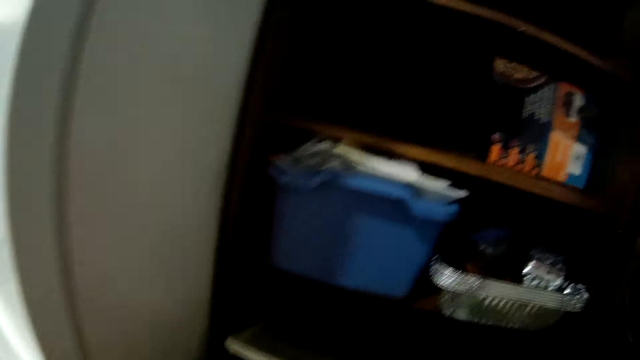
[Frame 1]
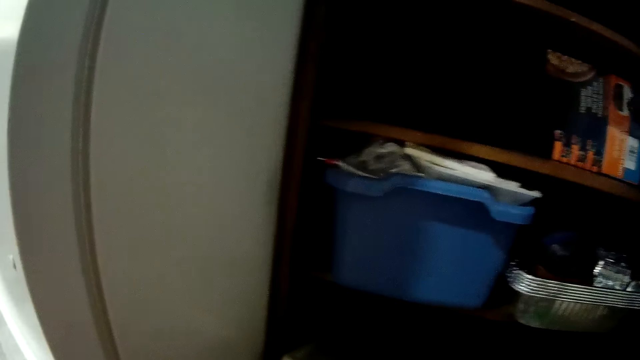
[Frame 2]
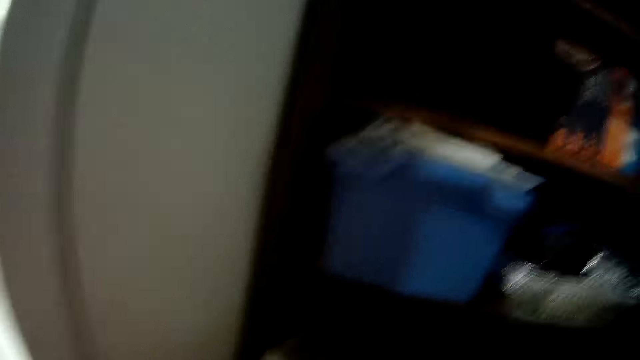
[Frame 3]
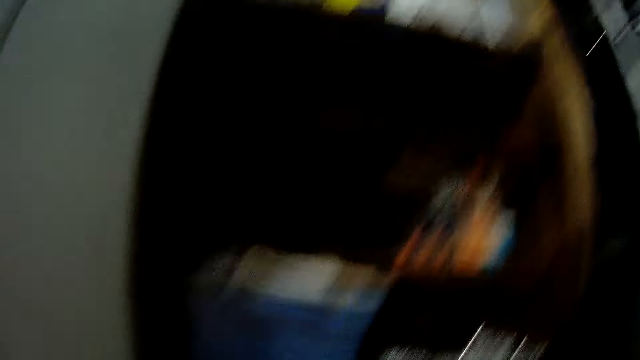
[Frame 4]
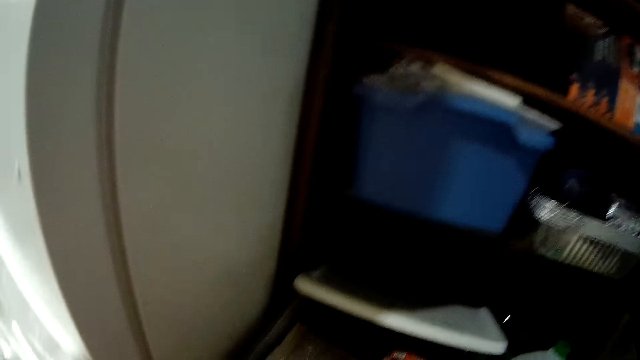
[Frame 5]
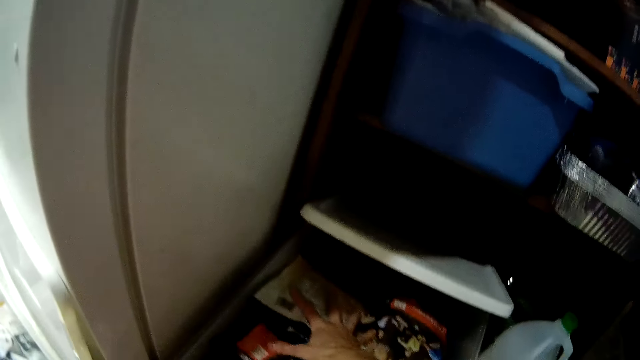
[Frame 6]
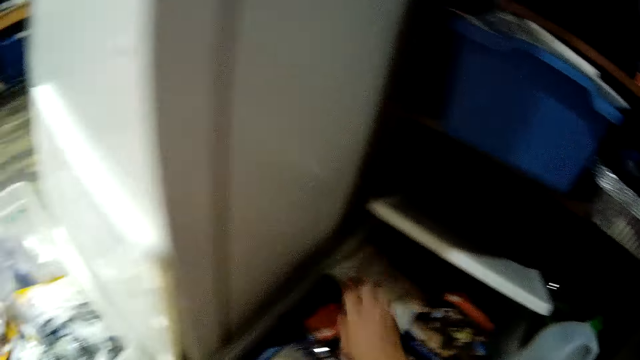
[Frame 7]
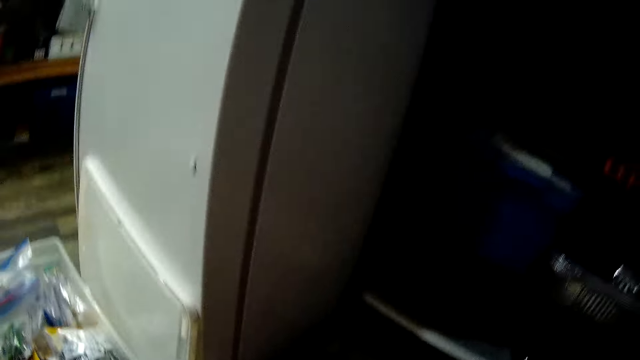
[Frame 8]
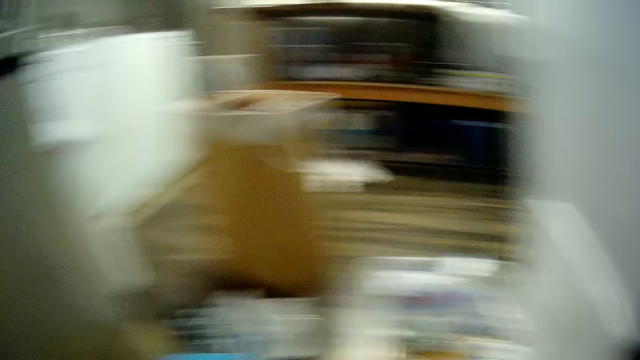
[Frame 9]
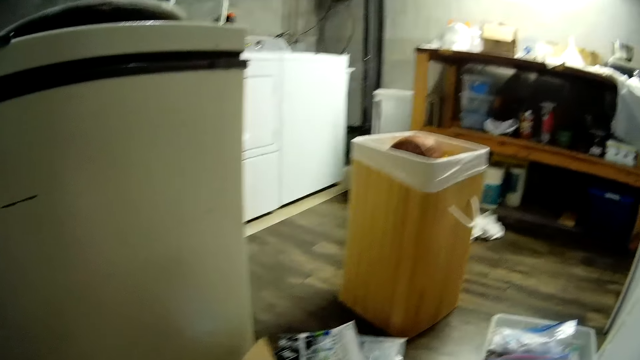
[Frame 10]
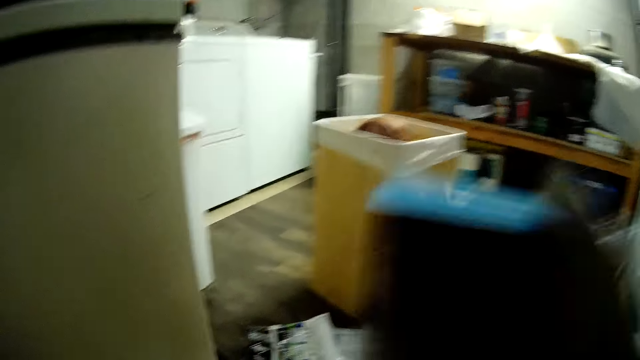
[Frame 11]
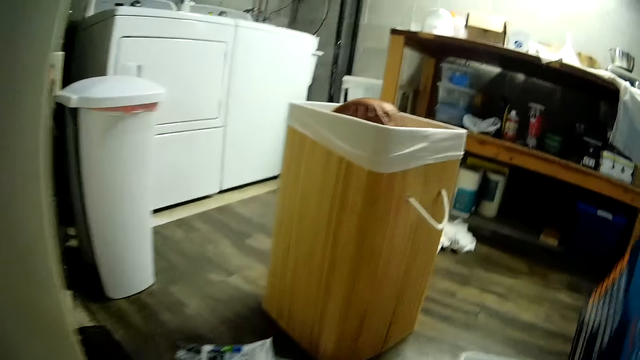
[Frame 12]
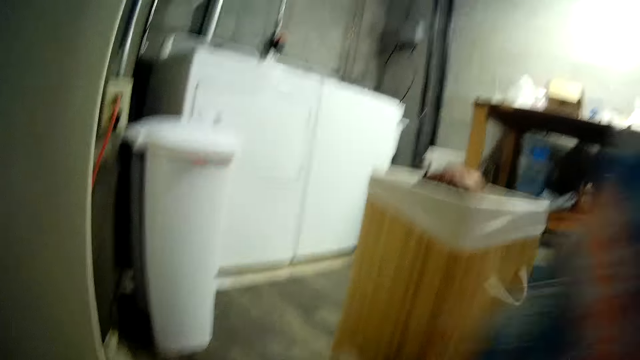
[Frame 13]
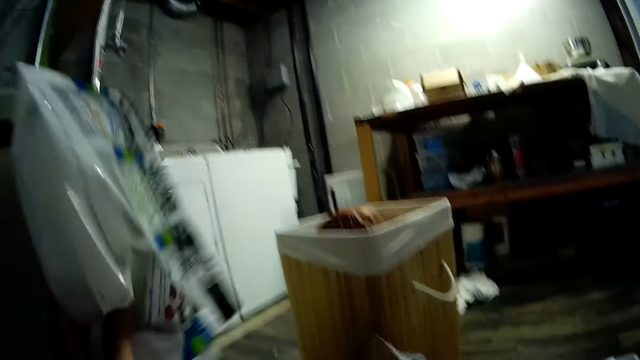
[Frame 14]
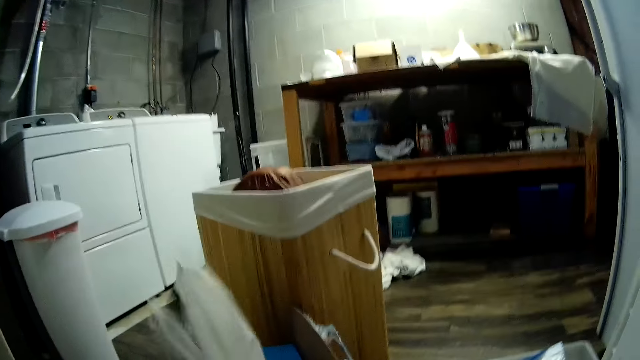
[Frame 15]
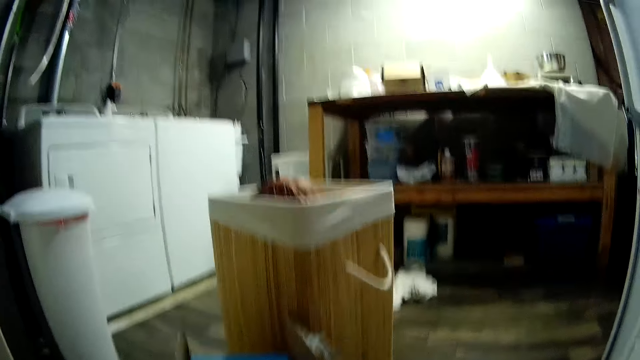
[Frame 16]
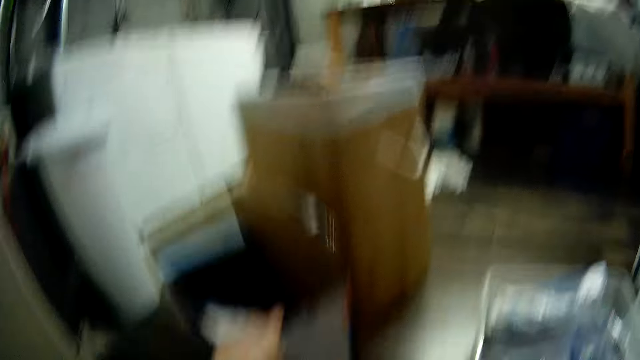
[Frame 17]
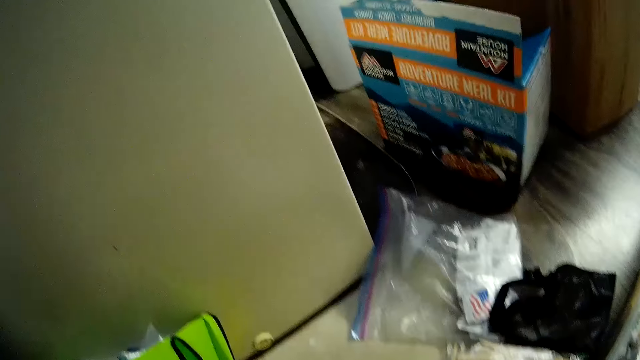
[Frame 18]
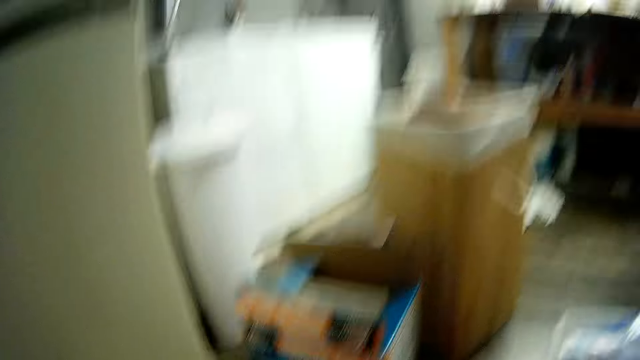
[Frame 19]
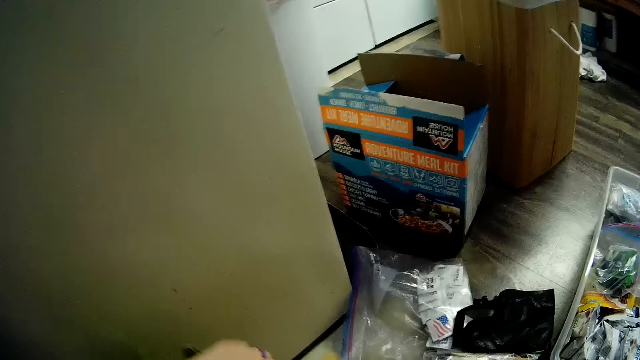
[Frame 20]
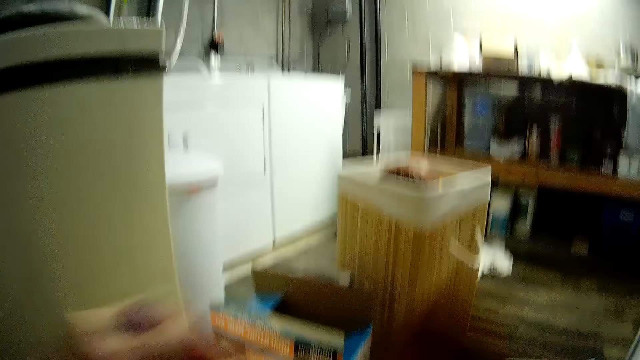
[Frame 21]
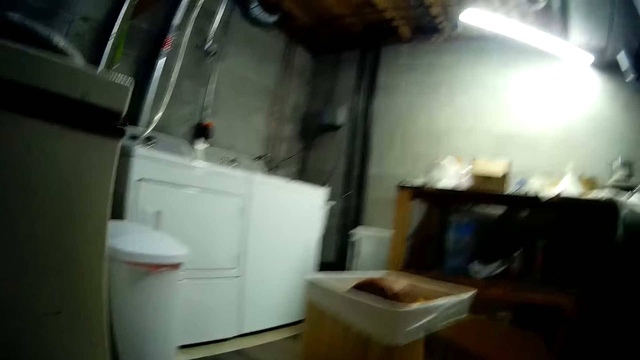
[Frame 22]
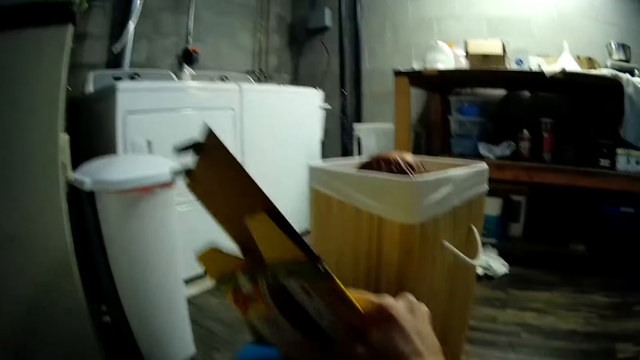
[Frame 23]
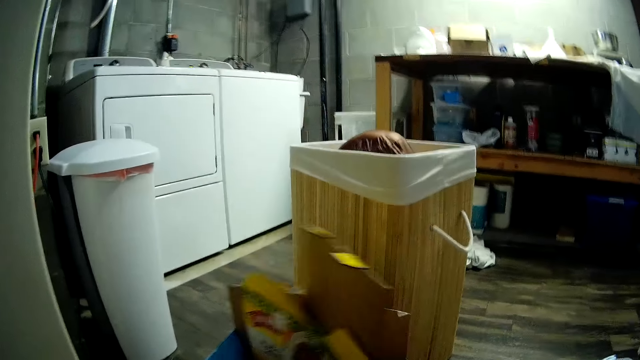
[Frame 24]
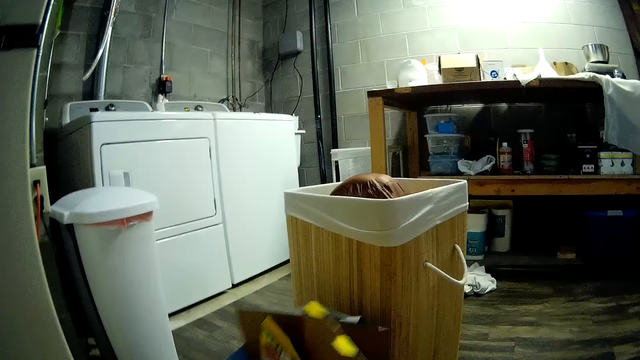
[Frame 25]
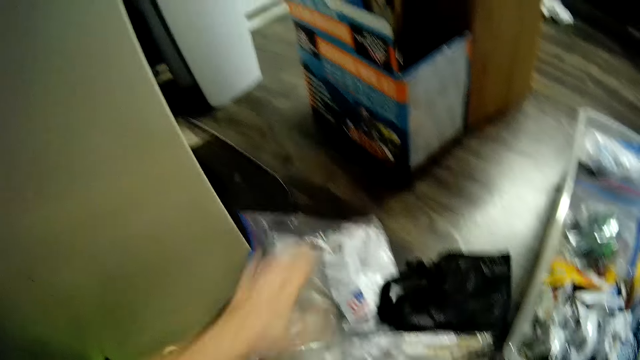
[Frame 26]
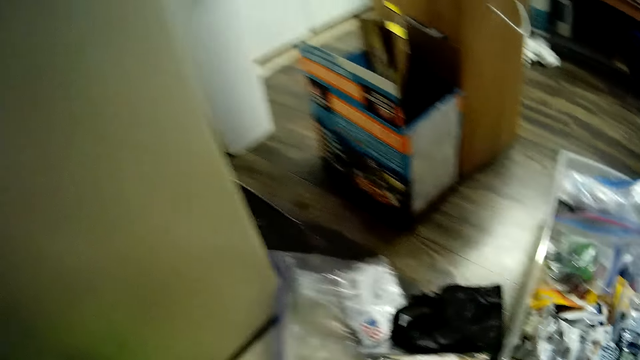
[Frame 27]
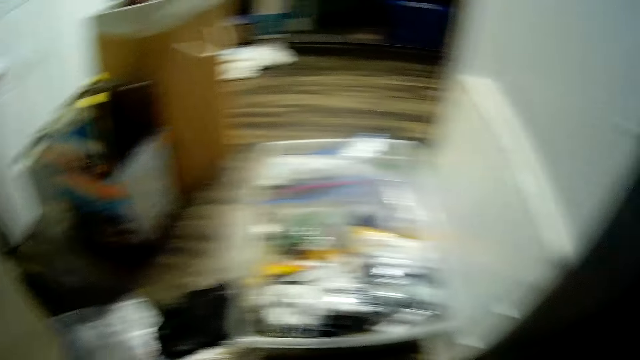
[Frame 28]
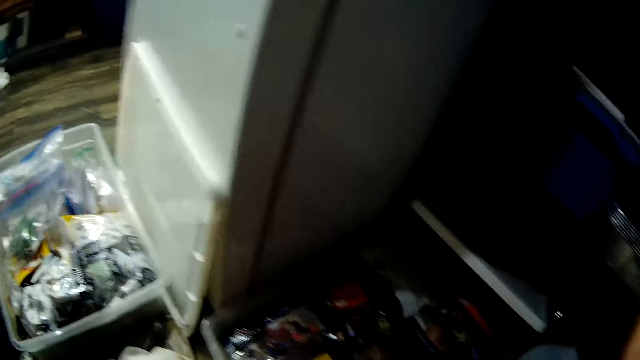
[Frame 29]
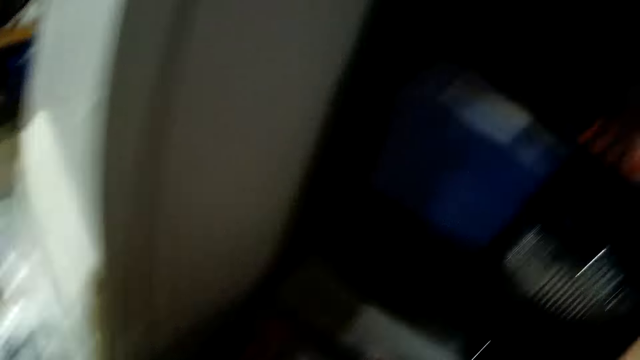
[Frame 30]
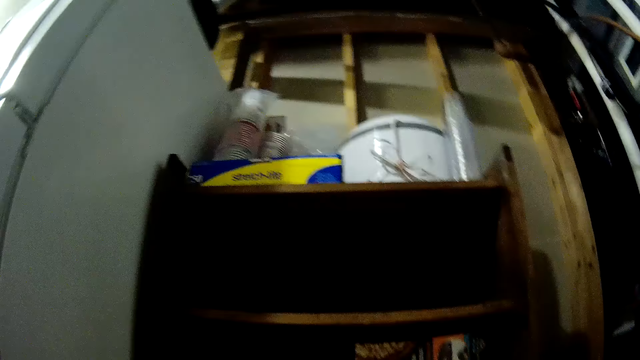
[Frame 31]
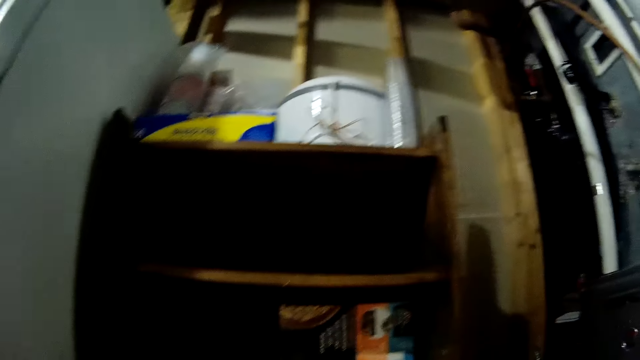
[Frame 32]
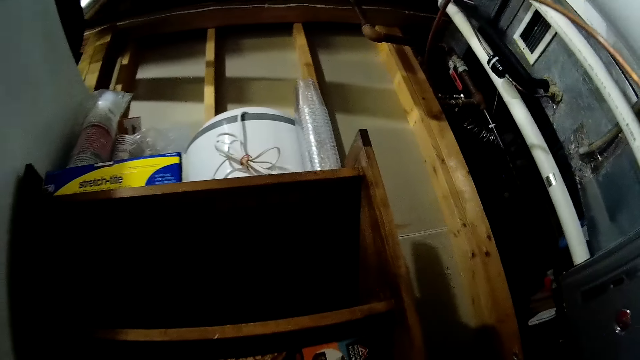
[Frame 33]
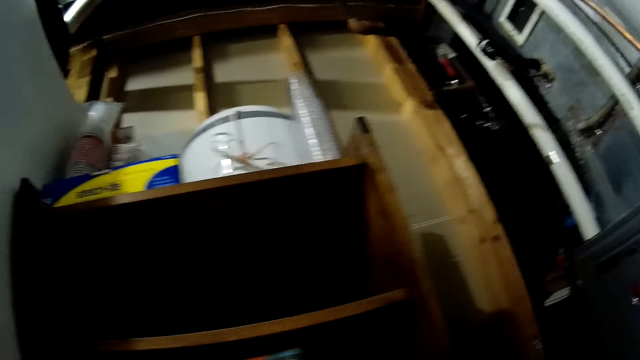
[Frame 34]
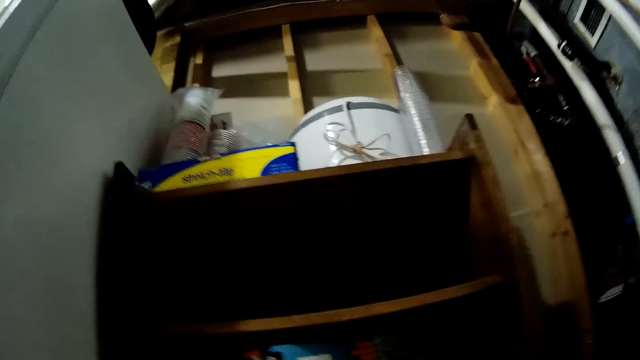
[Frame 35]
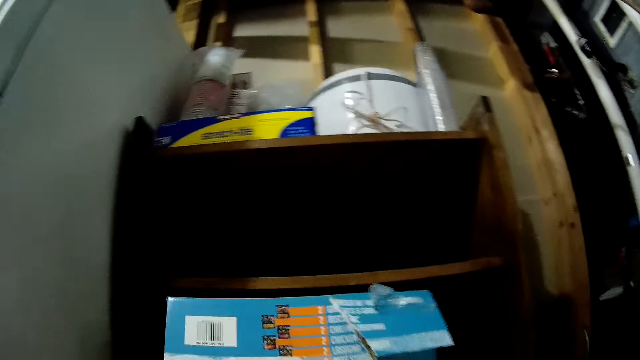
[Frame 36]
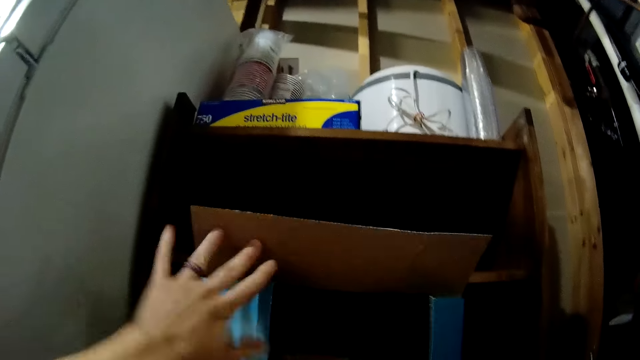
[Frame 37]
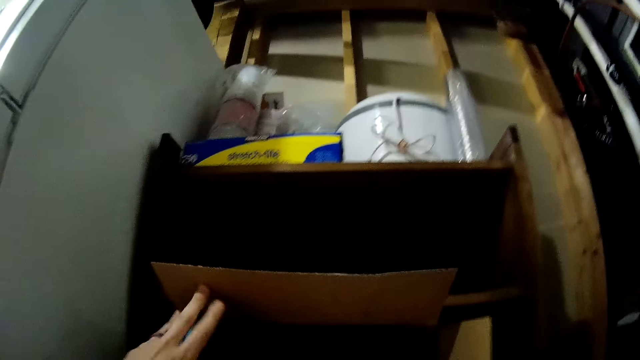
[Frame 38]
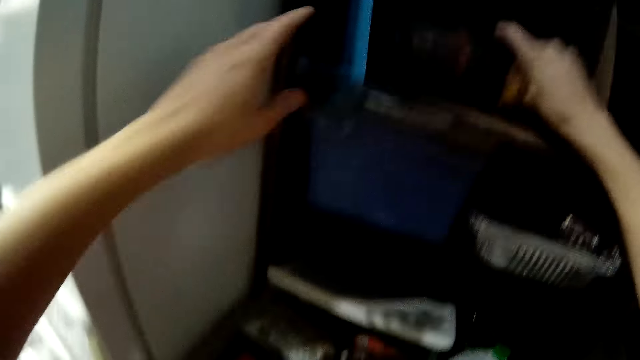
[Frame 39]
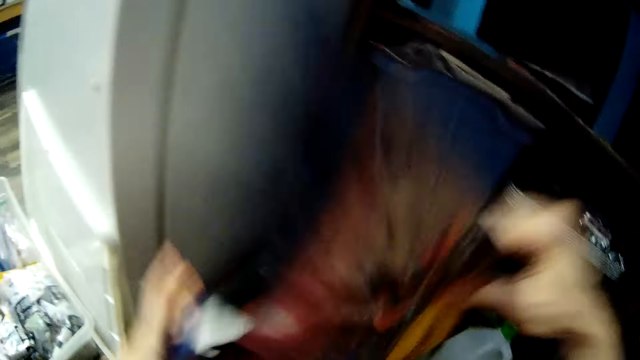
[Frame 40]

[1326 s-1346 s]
The camera wearer picks the packet from the box. She puts the packet in the container. She picks up the packet from the floor. She drops the box aside. She puts the broken box in the bigger box. She picks the box from the shelf. She opens a package from the shelf with both hands. She picks packages from the package with her right hand.
